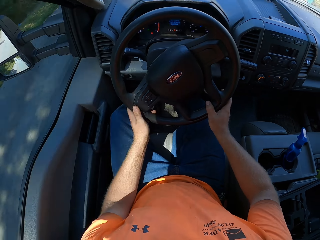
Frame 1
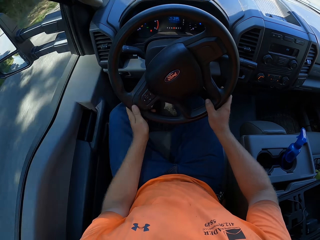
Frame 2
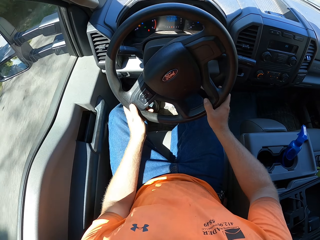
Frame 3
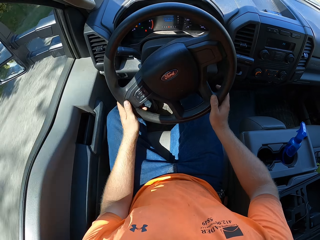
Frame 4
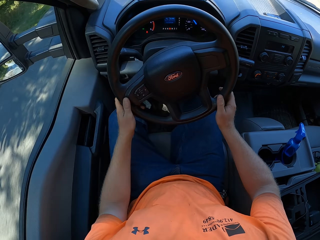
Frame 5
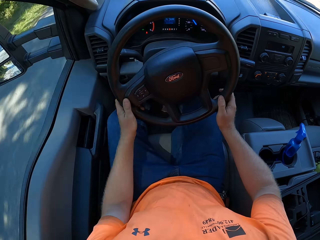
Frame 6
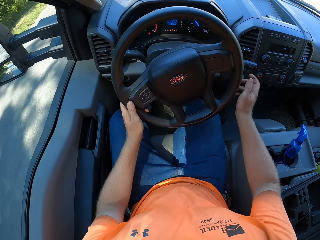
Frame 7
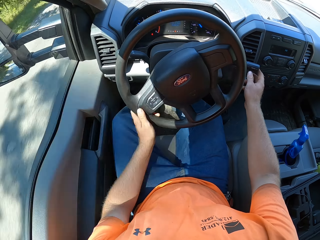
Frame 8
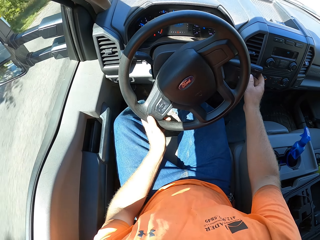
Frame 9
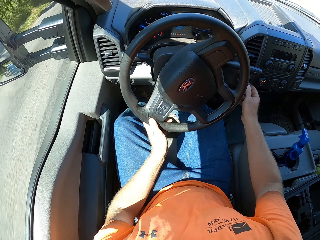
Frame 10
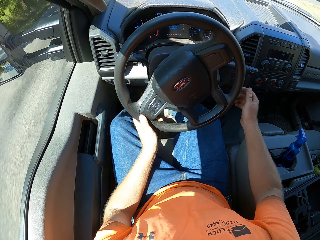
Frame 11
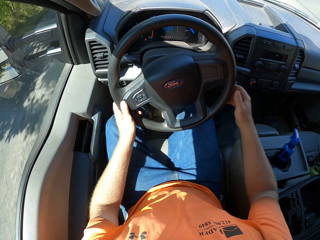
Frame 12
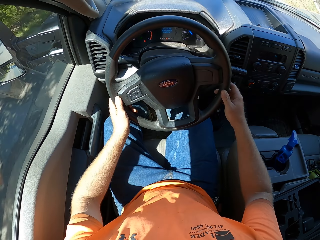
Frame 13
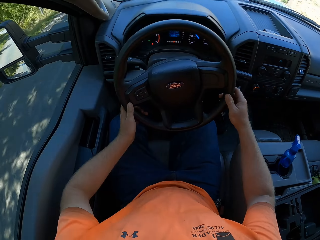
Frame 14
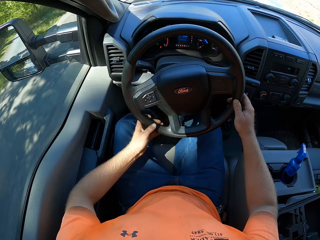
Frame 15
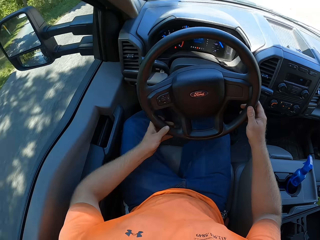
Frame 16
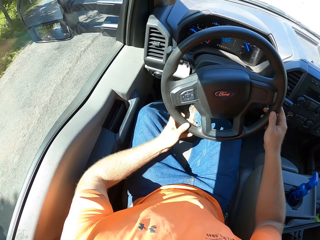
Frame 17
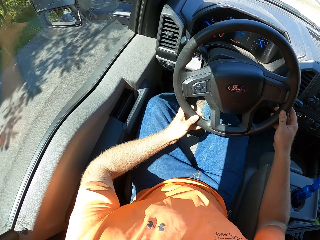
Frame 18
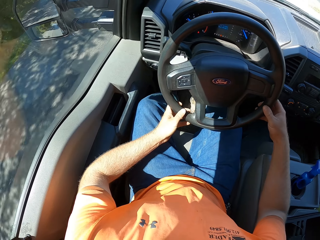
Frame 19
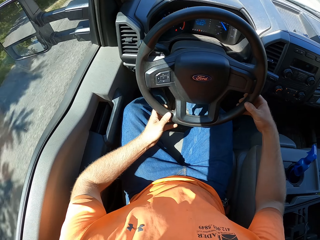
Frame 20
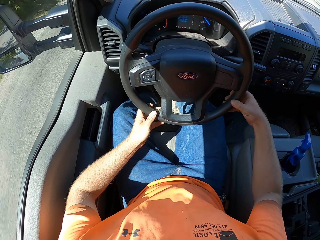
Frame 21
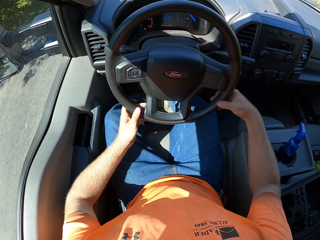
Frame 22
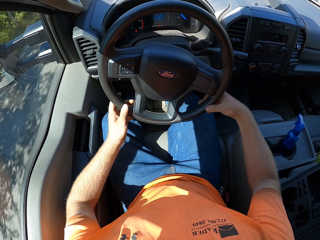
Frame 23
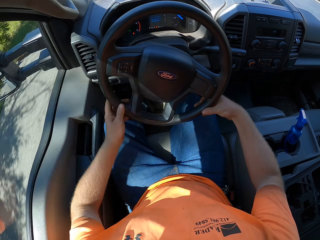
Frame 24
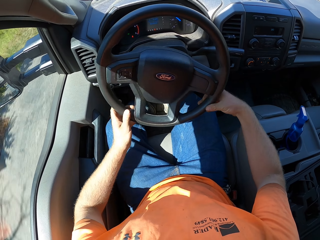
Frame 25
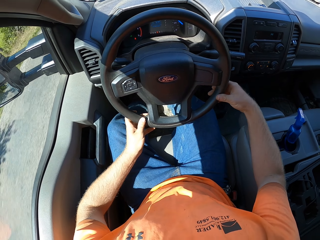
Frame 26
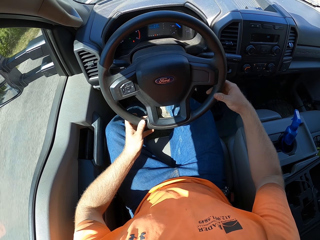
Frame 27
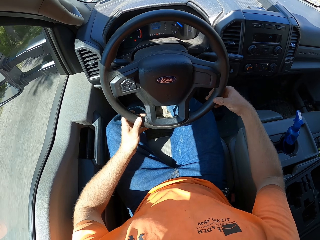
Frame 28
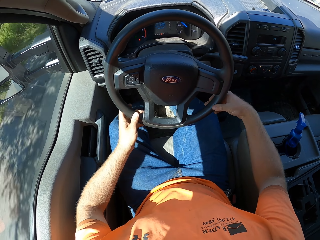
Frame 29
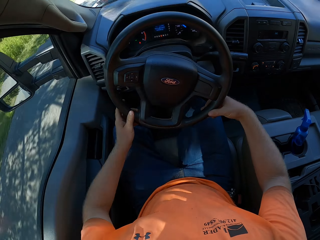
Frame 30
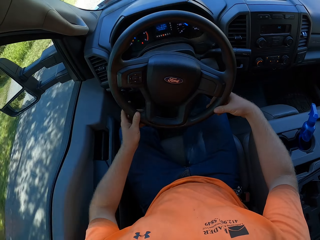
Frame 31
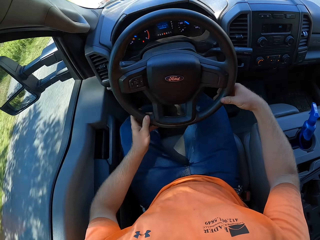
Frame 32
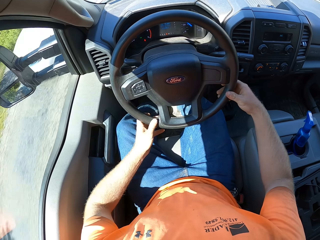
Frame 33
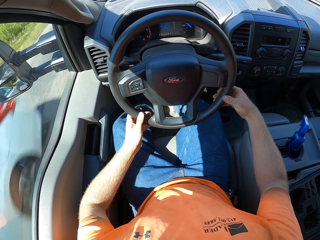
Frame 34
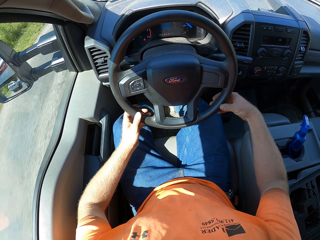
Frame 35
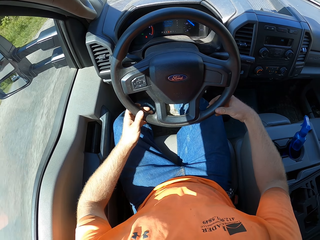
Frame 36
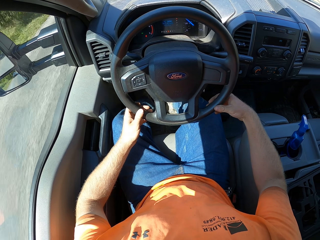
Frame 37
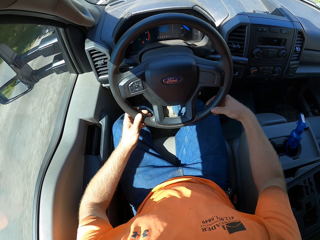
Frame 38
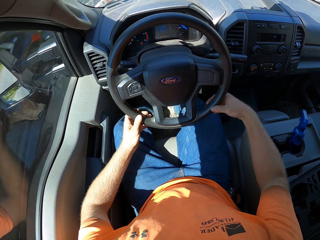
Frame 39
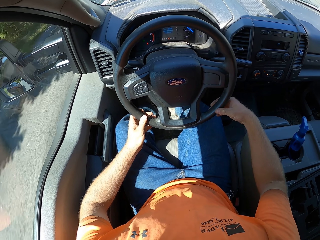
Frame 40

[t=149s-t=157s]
The camera wearer touches the brakes. They drive.

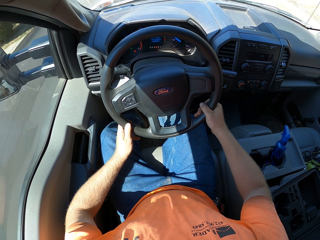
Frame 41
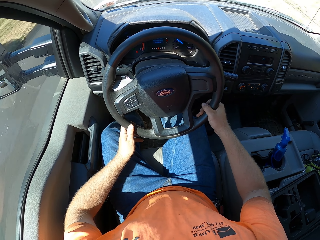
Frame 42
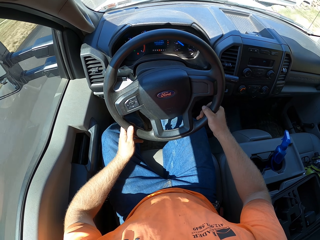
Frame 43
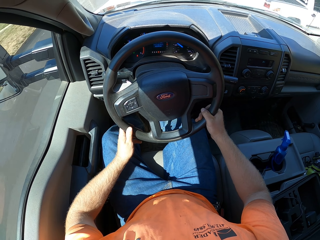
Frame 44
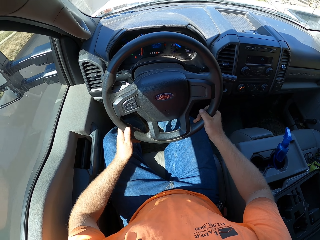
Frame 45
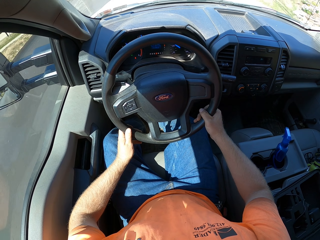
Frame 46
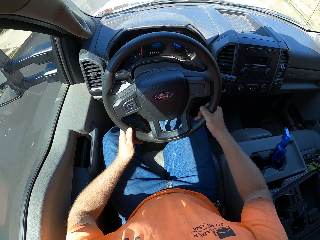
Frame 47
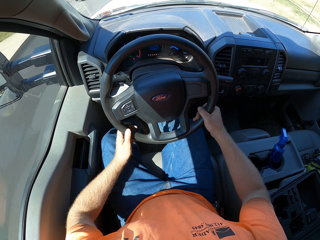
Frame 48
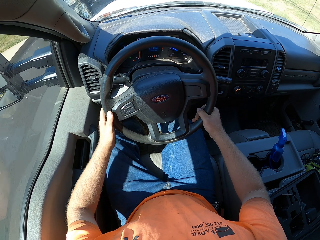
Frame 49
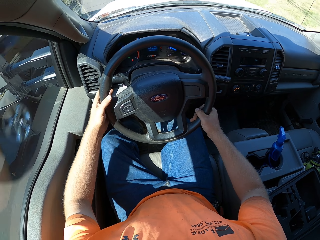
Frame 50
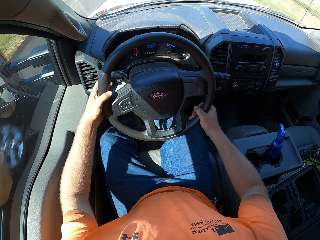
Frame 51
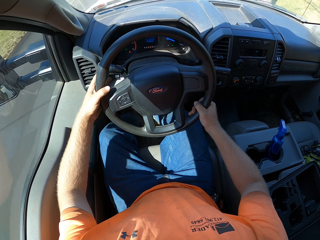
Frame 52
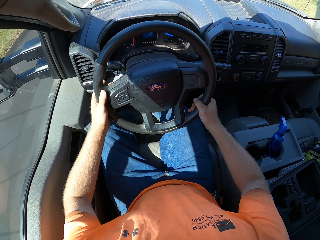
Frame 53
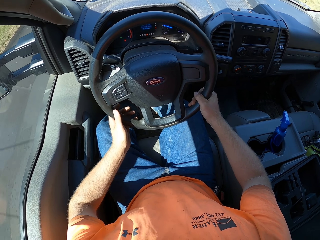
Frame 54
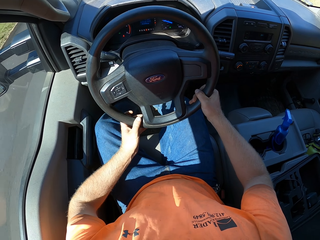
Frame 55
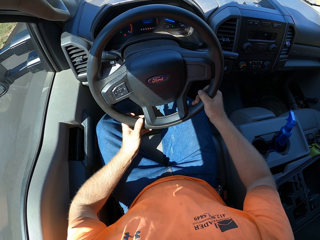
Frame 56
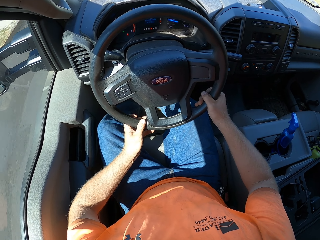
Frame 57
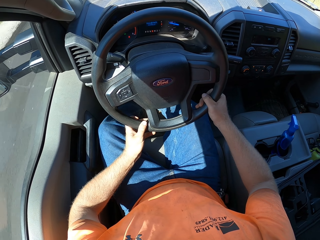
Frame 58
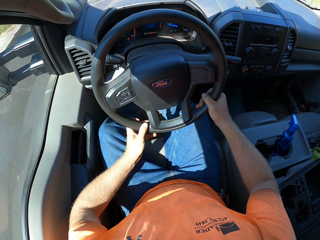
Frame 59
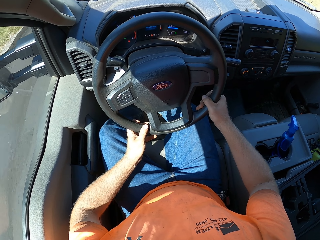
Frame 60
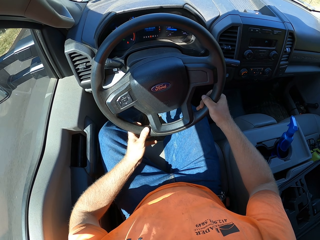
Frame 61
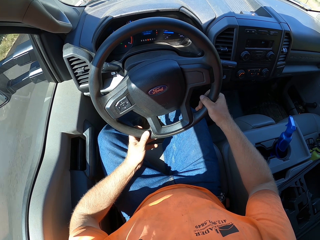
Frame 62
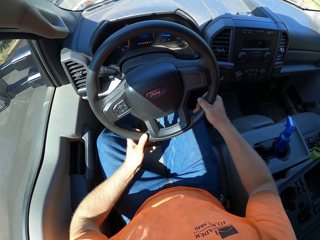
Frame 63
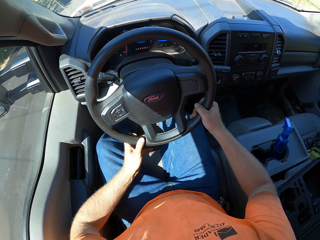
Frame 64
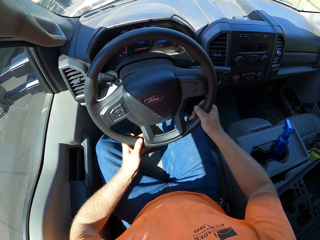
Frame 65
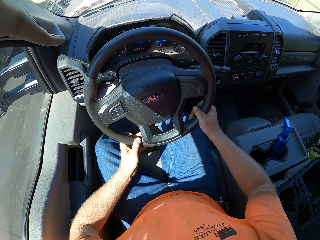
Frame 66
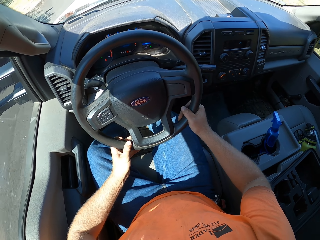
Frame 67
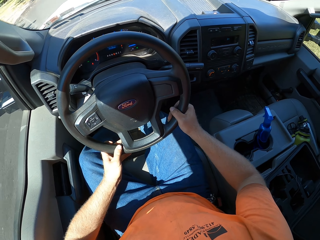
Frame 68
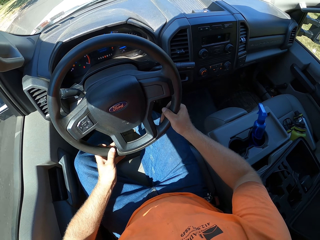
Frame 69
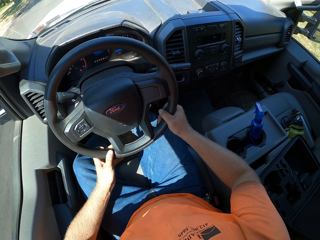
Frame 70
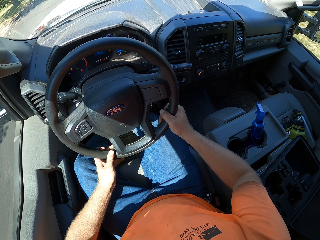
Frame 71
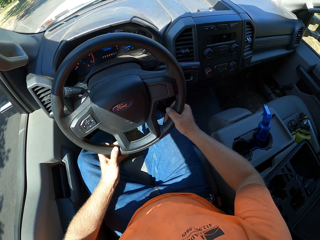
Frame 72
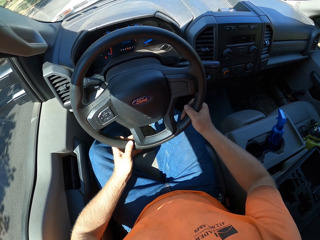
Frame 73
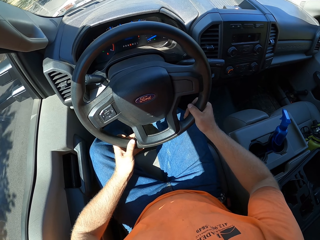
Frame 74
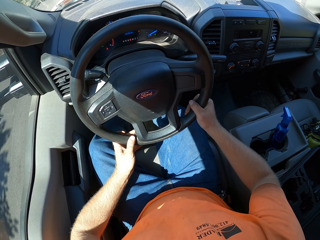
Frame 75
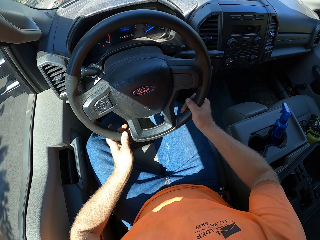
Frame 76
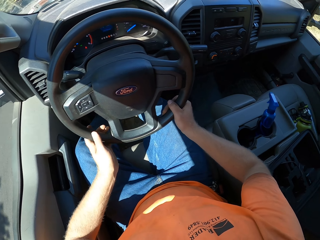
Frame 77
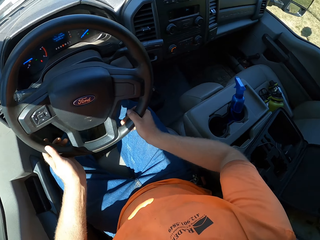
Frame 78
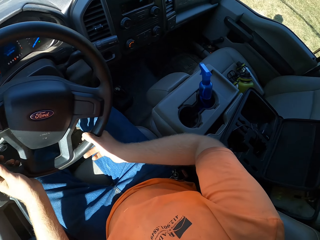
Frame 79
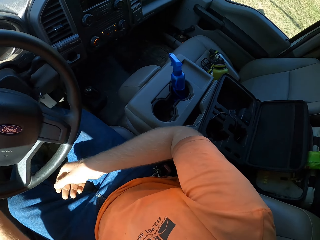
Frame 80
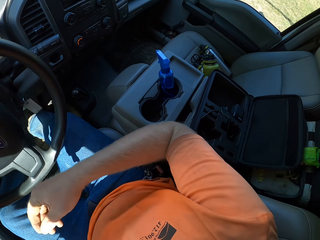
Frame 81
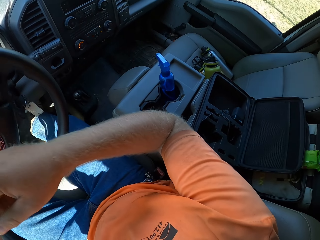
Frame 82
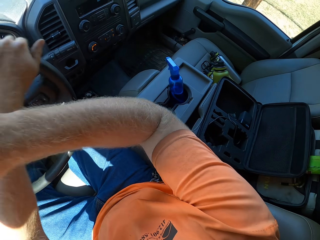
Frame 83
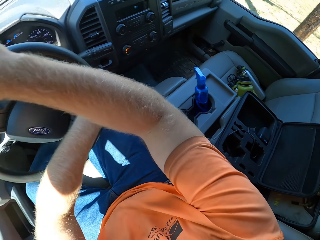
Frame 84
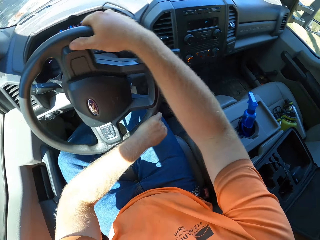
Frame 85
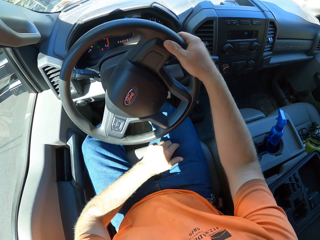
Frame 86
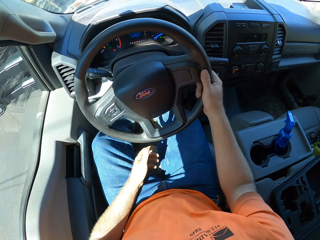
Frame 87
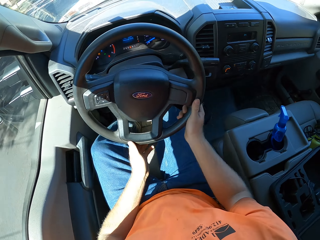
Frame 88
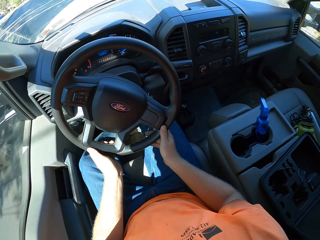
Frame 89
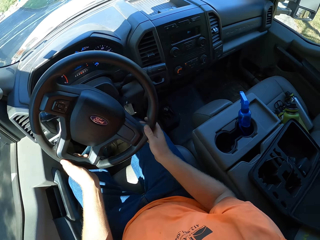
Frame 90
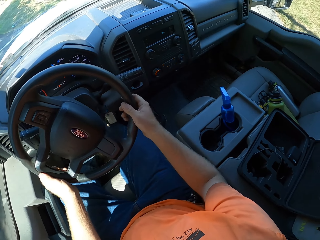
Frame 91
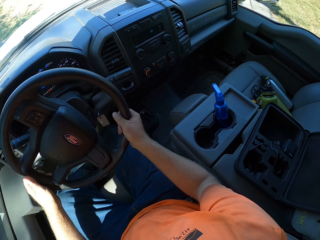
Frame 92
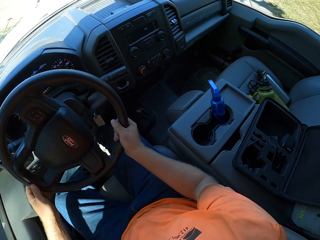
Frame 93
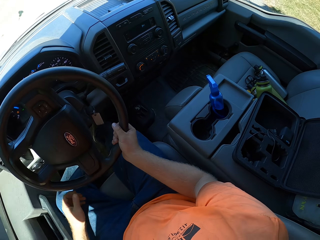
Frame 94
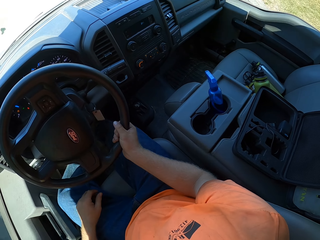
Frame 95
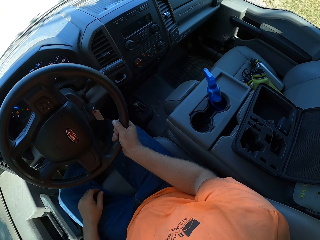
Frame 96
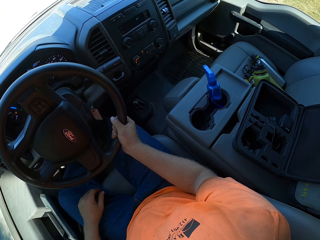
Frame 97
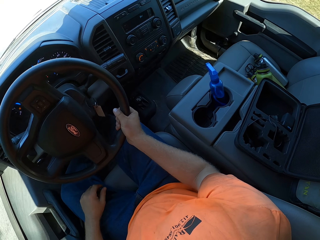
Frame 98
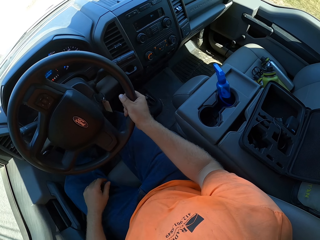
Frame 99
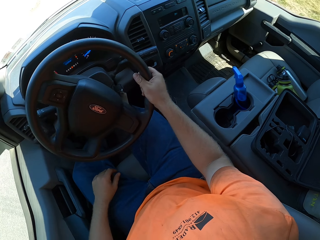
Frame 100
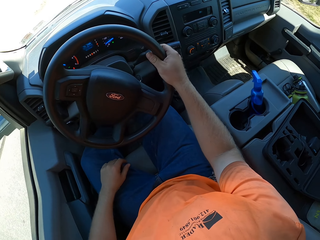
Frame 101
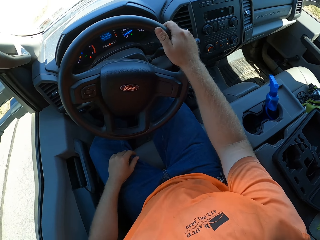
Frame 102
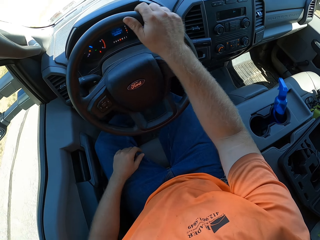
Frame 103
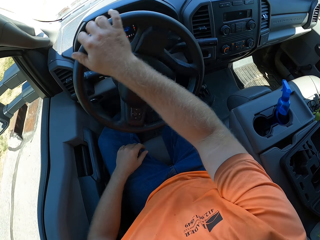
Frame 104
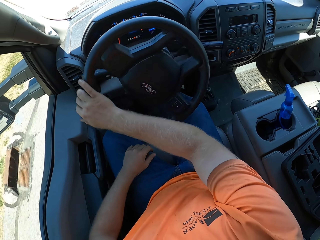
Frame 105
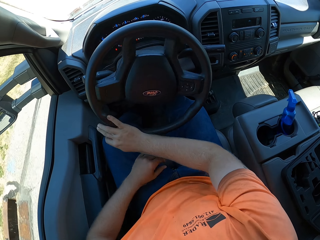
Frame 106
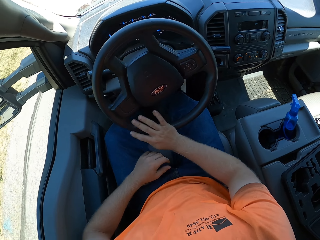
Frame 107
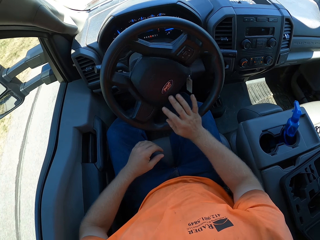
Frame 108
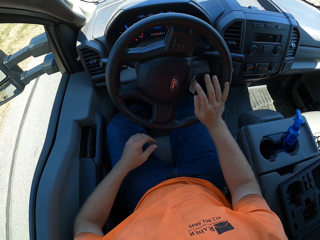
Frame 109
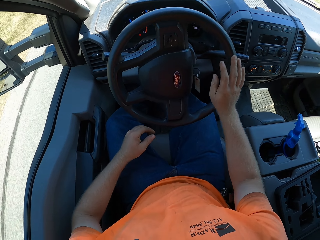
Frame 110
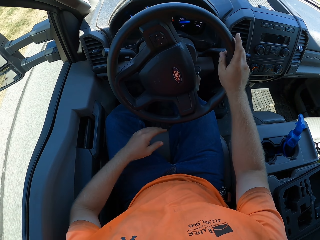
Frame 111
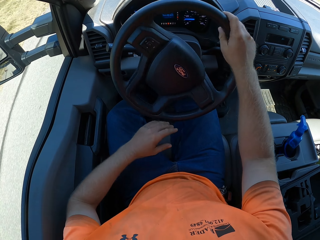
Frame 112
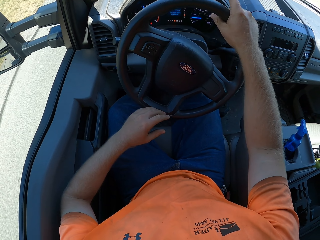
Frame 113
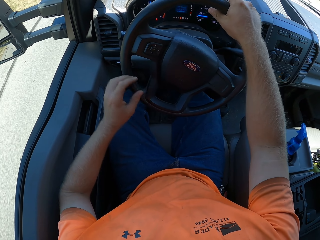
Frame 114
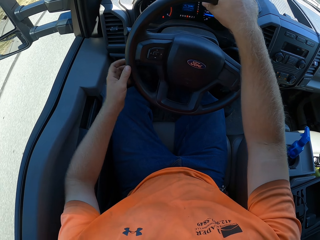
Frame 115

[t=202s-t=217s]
The camera wearer touches the brakes. He drives. He places his left hand on his leg. He drives.
